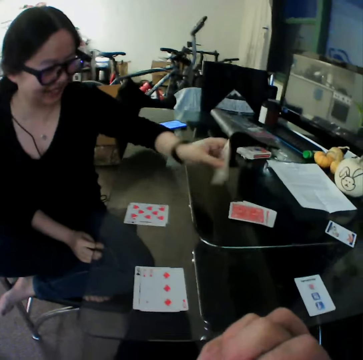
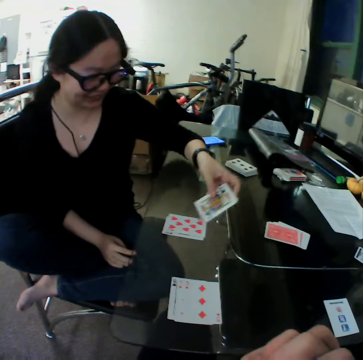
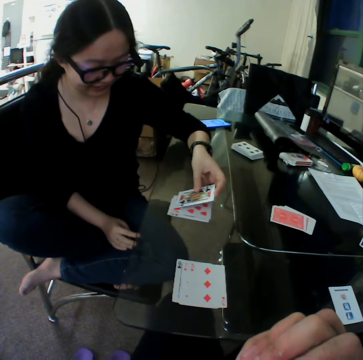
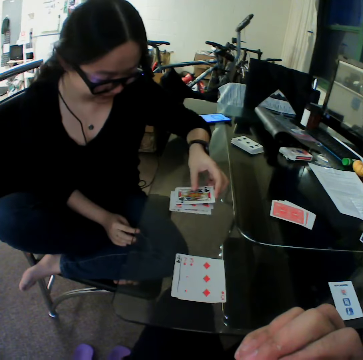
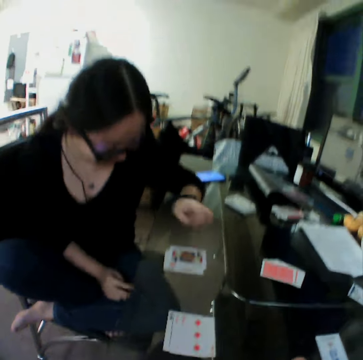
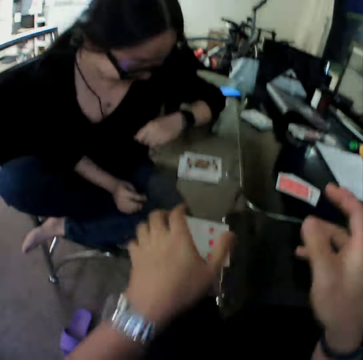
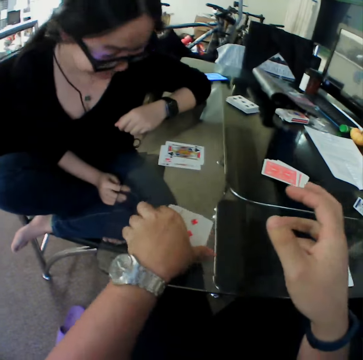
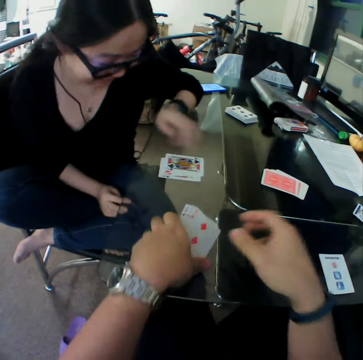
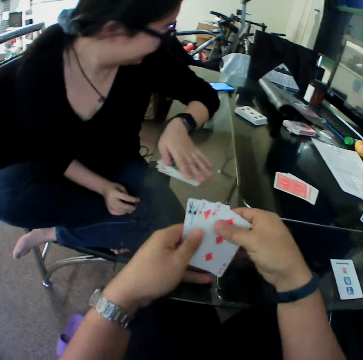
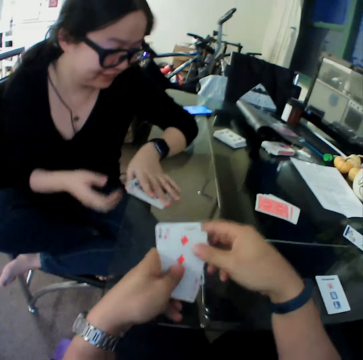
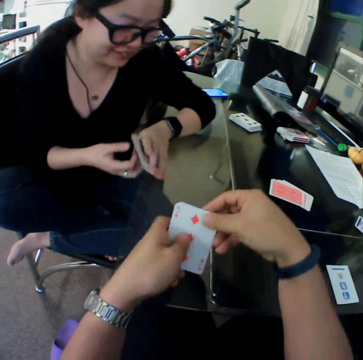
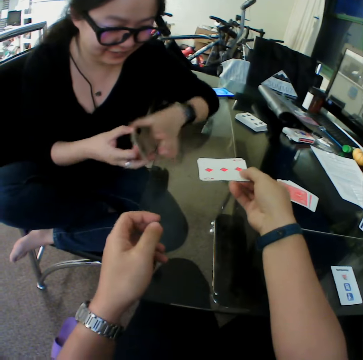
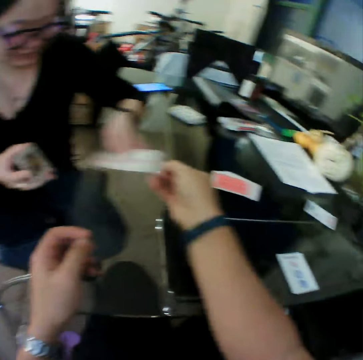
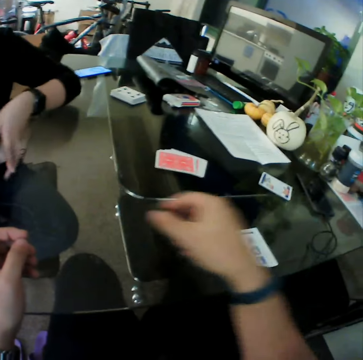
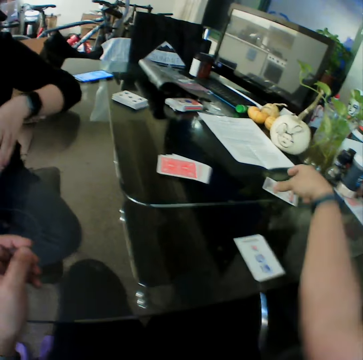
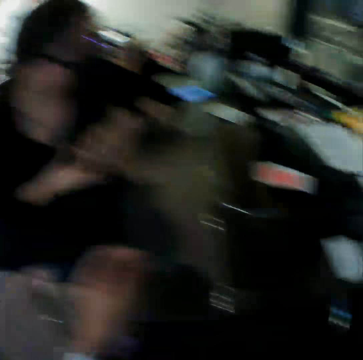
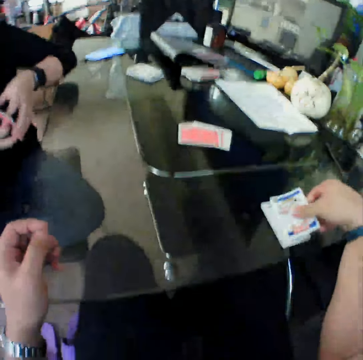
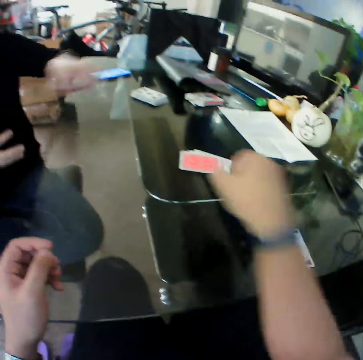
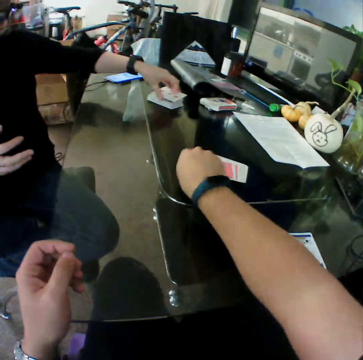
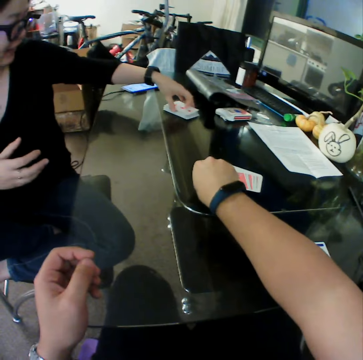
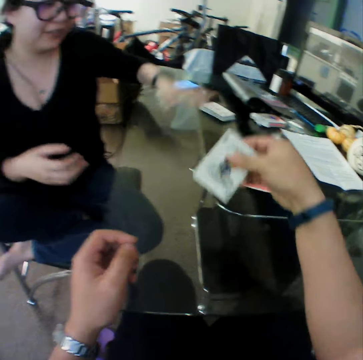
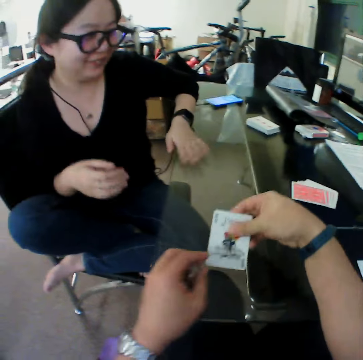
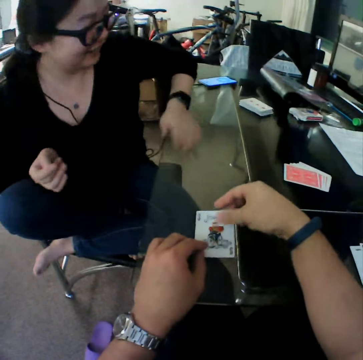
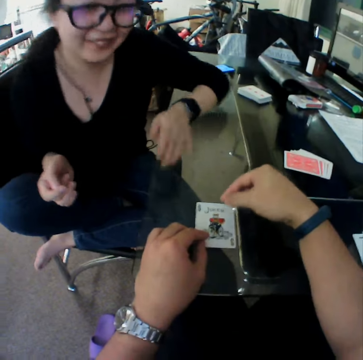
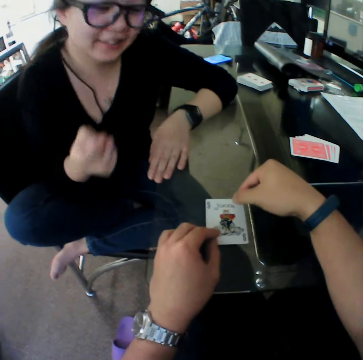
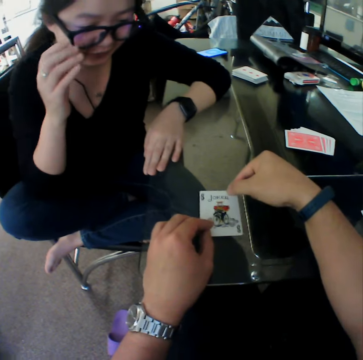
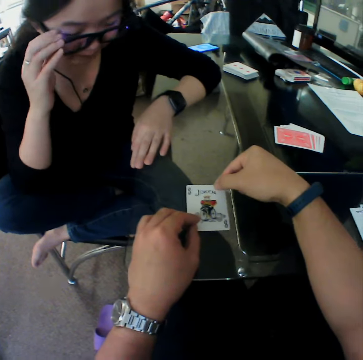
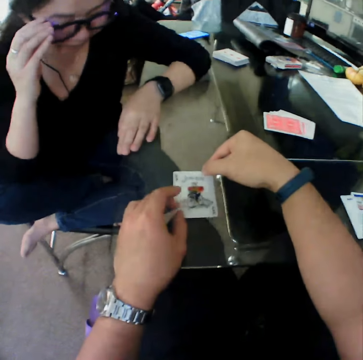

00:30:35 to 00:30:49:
The woman picks the card. She places the card on the table. The camera wearer picks the cards. He packs the cards from the table with his hands. The woman picks the cards from the table with her left hand. The camera wearer gives the cards to the woman with his right hand. He picks the card from the table with his right hand. He drops the card on the table with his right hand. The woman drops the cards on the other cards on the table with her left hand. The camera wearer moves a card from the stack of cards on the table towards him with his right hand. He picks the card. The woman hits the table. The camera wearer places the card on the table.

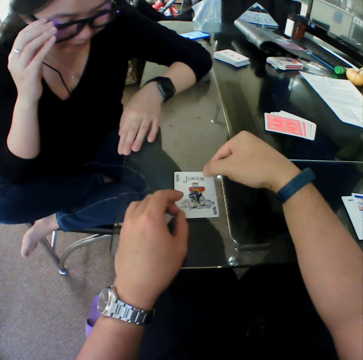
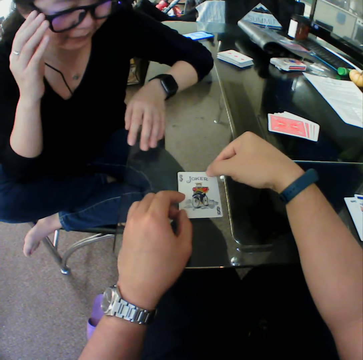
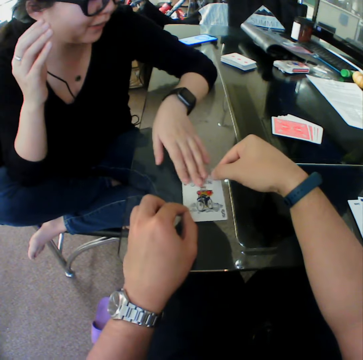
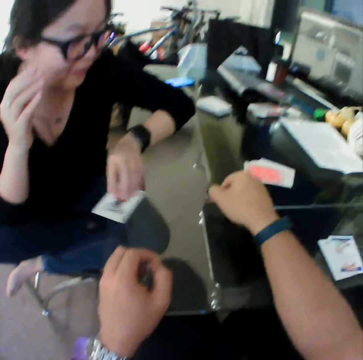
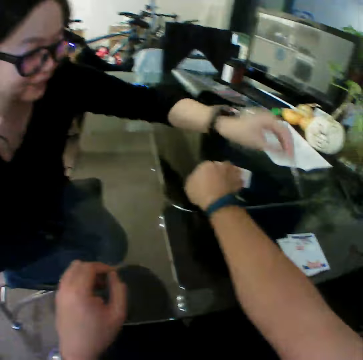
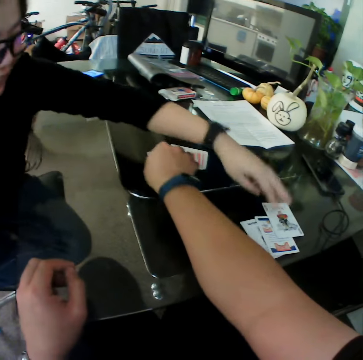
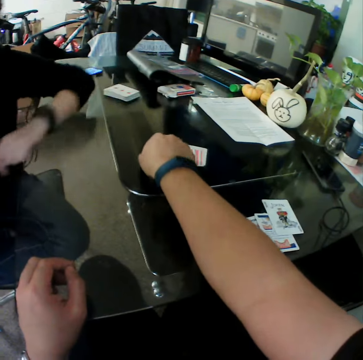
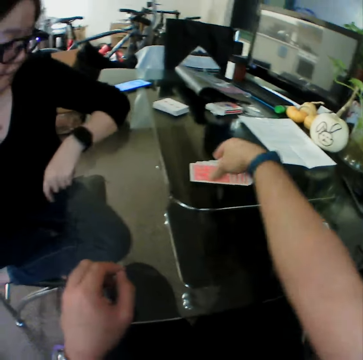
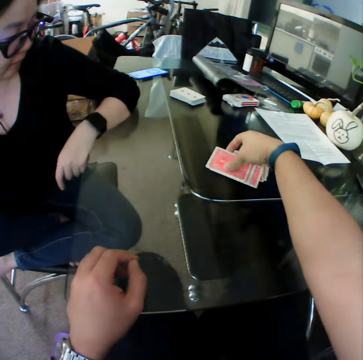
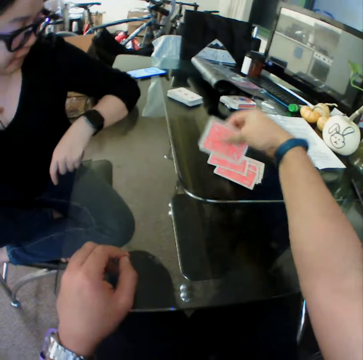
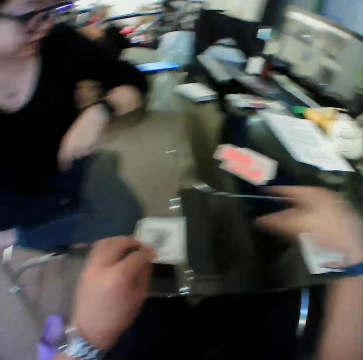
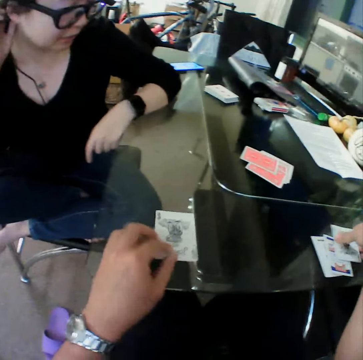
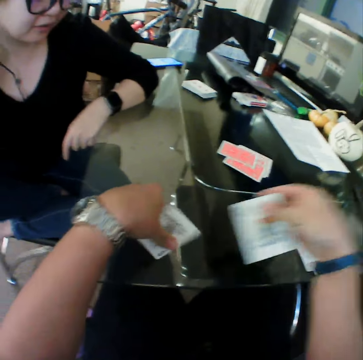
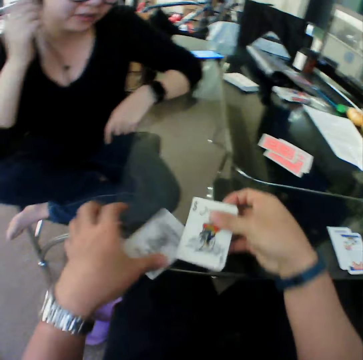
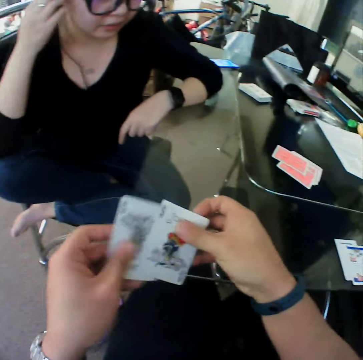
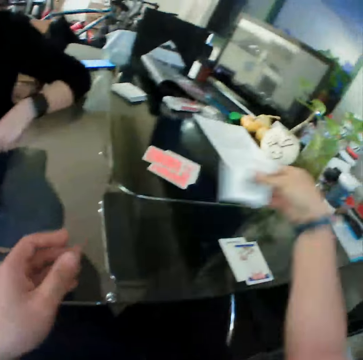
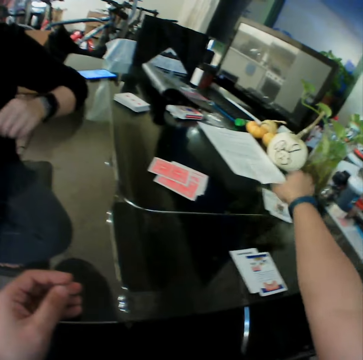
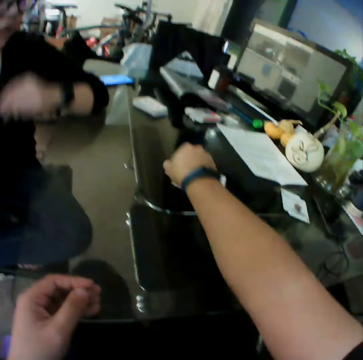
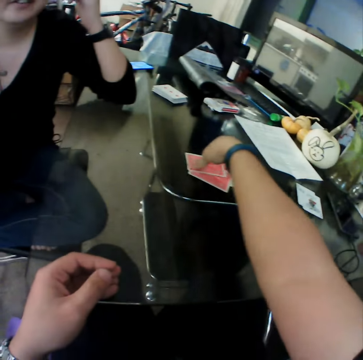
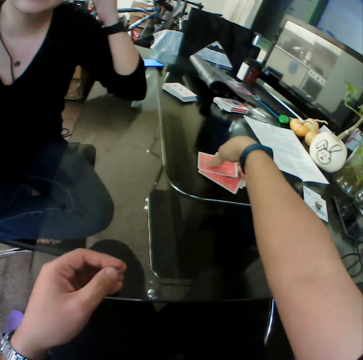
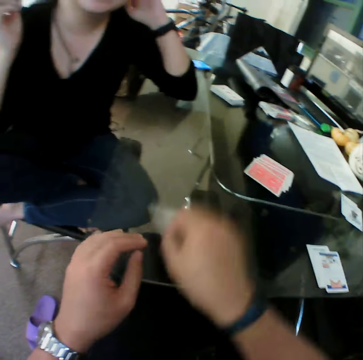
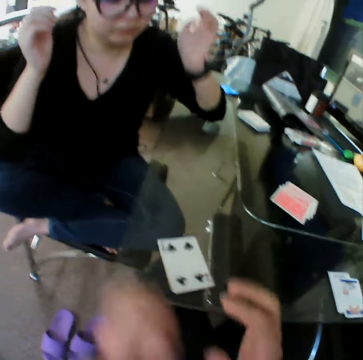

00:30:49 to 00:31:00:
The woman picks a card from the table with her left hand. She drops the card on the table with her left hand. The camera wearer moves a card from the stack of cards on the table towards him with his right hand. He picks the card. He packs the cards from the table with his hands. He places the card on the table. He picks the card. He places the card on the table. He drops the cards on the table with his right hand. He moves a card from the stack of cards on the table towards him with his right hand. He picks the card.

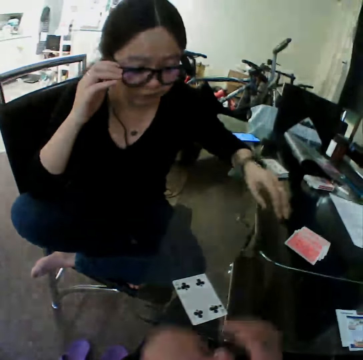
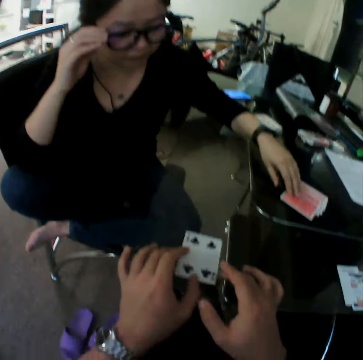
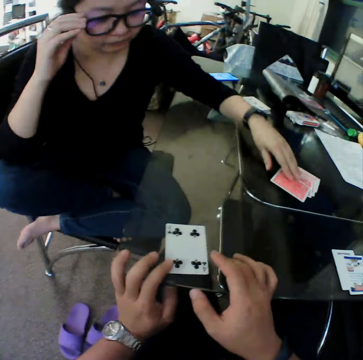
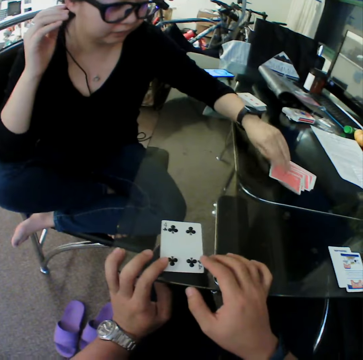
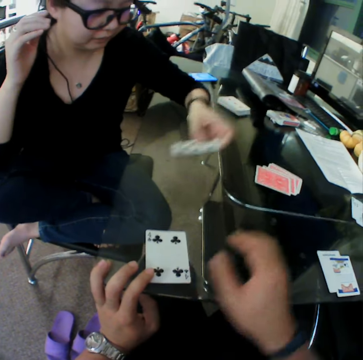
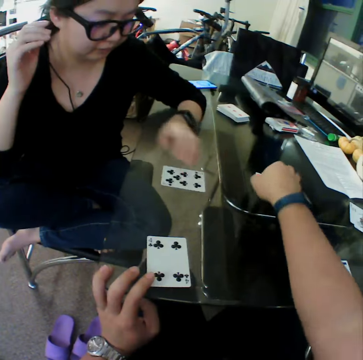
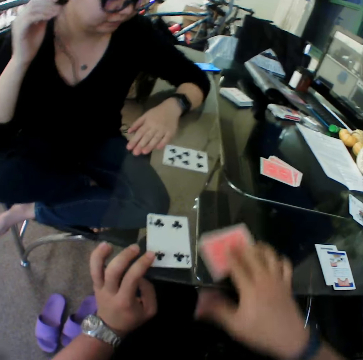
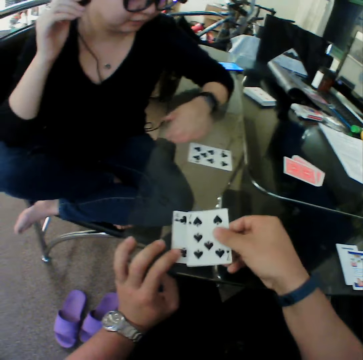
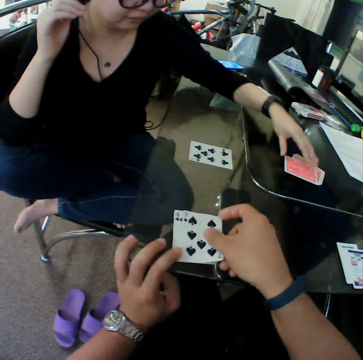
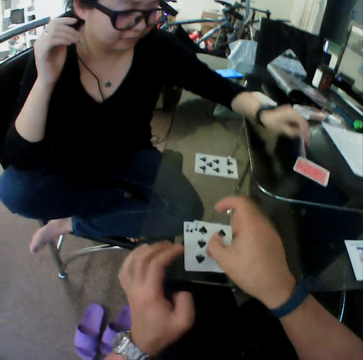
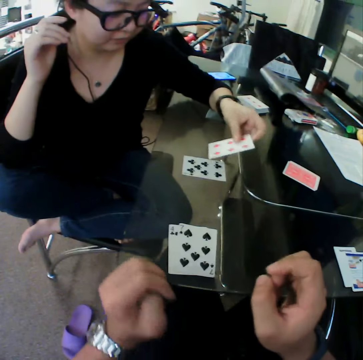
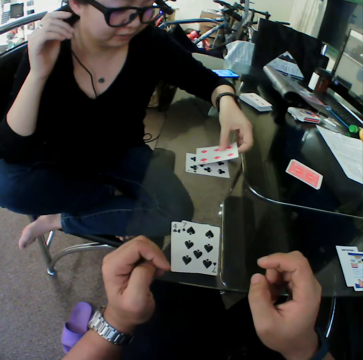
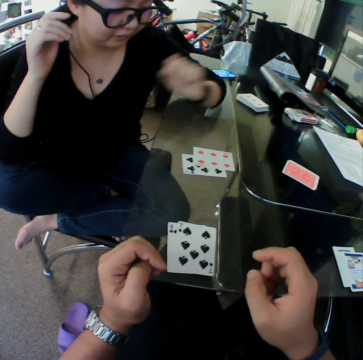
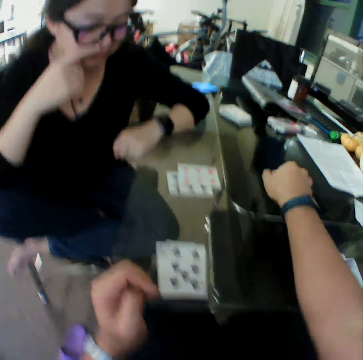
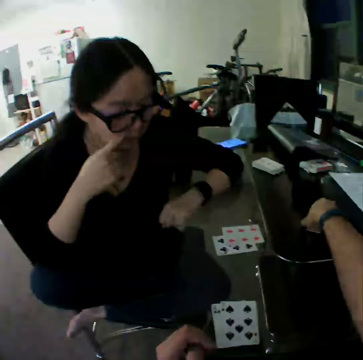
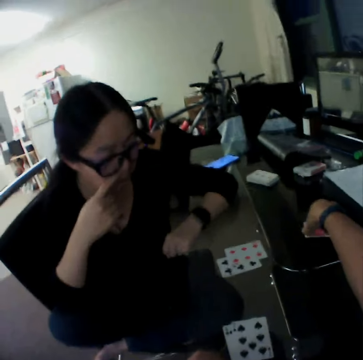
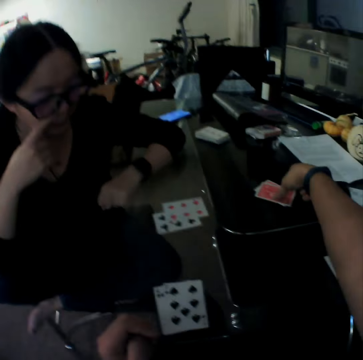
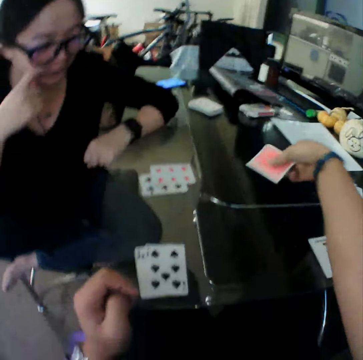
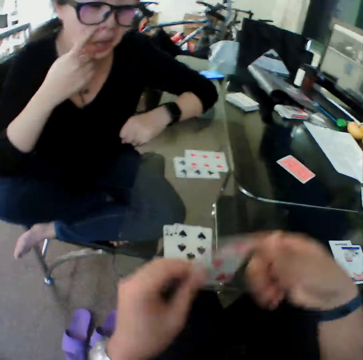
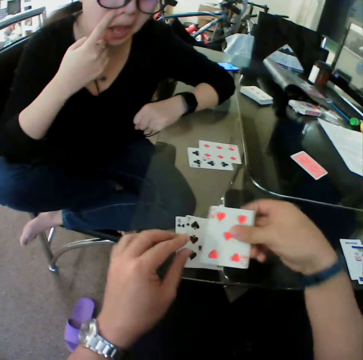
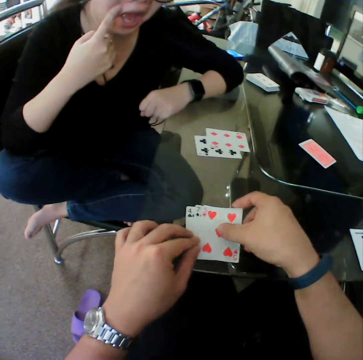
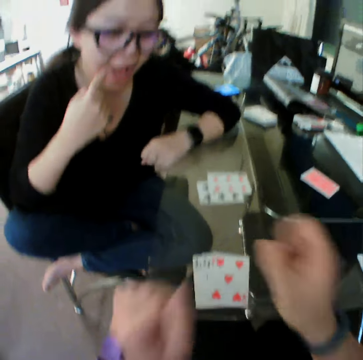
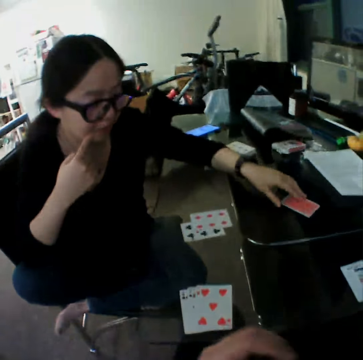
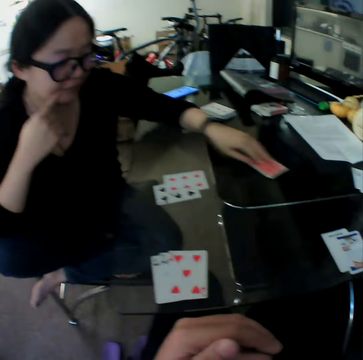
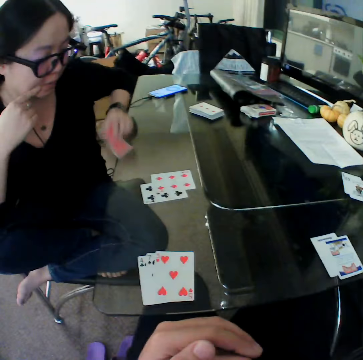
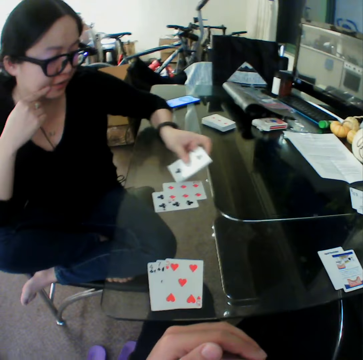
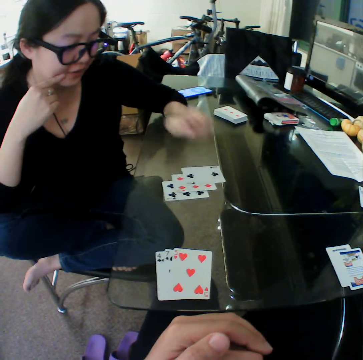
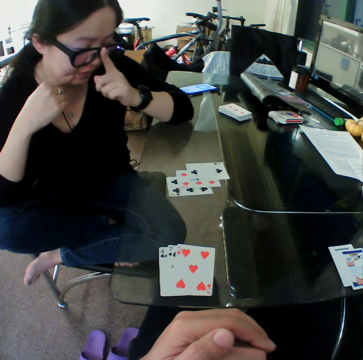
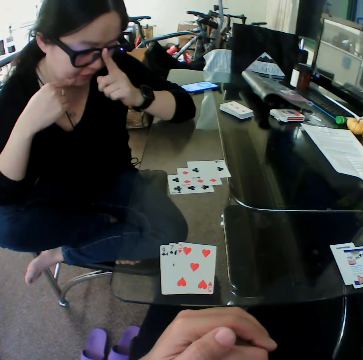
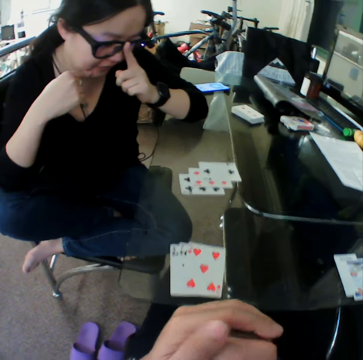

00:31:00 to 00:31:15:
The camera wearer places the card on the table. He moves the cards on the table with his hands. The woman picks the card. She places the card on the table. The camera wearer moves a card from the stack of cards on the table towards him with his right hand. He picks the card. He places the card on the table. The woman moves a card from the stack of cards on the table towards her with her left hand. She picks the card. She places the card on the table. The camera wearer moves a card from the stack of cards on the table towards him with his right hand. He picks the card. He places the card on the table. The woman moves a card from the stack of cards on the table towards her with her left hand. She picks the card. She places the card on the table.
